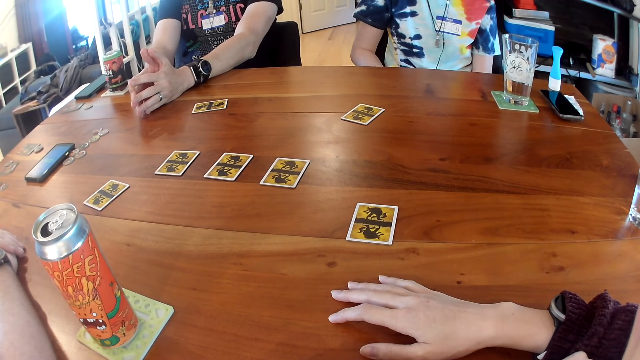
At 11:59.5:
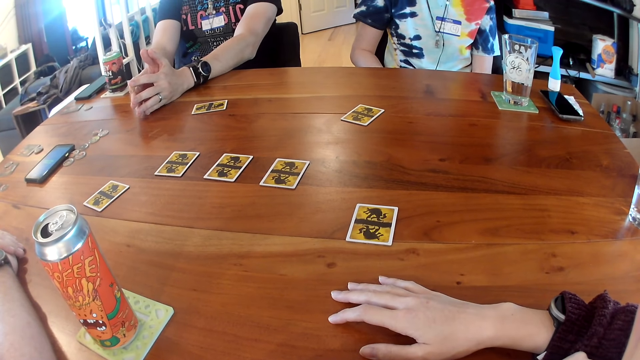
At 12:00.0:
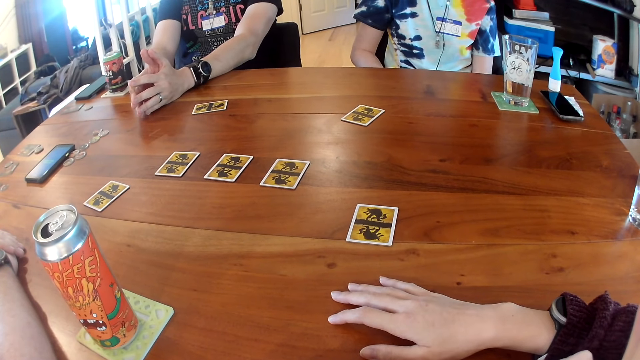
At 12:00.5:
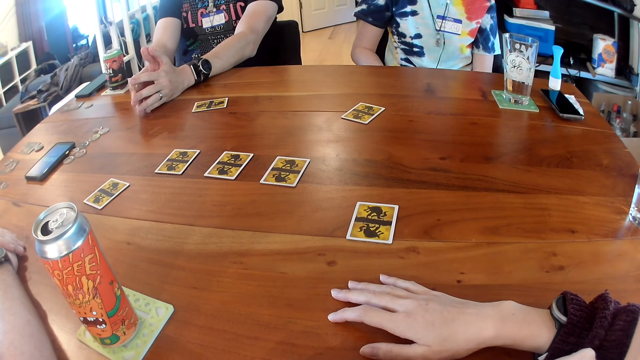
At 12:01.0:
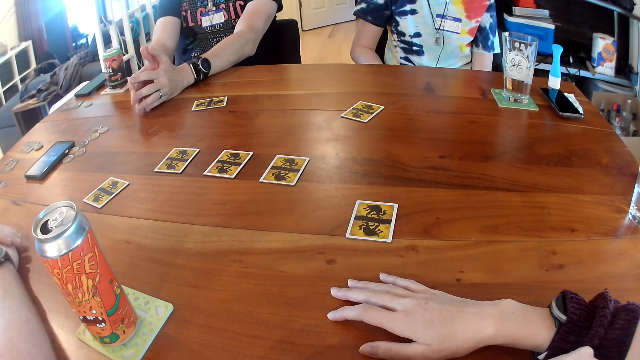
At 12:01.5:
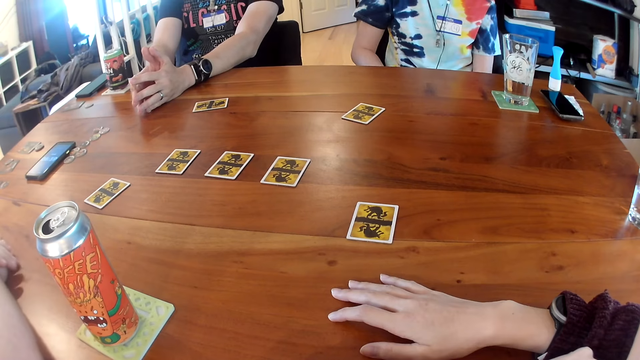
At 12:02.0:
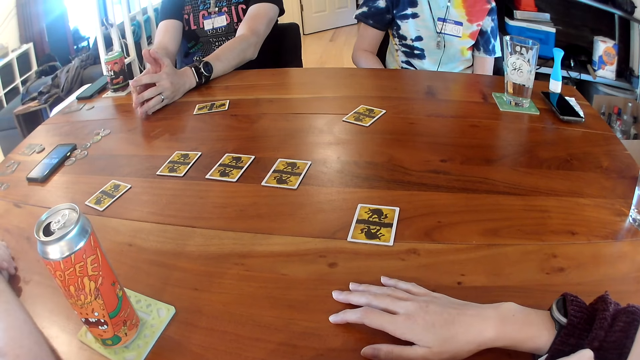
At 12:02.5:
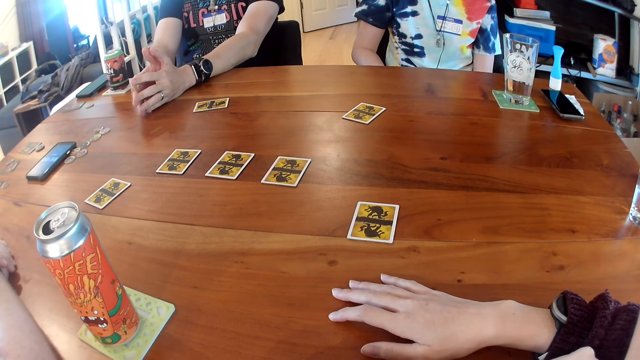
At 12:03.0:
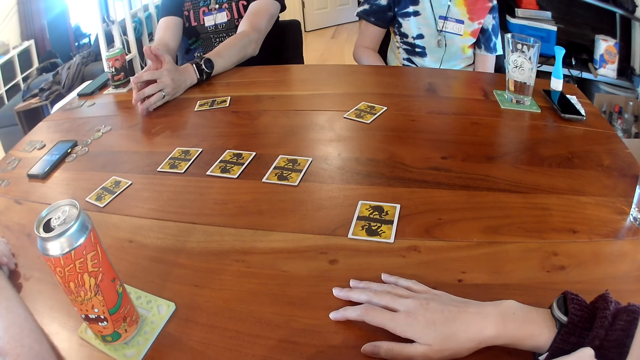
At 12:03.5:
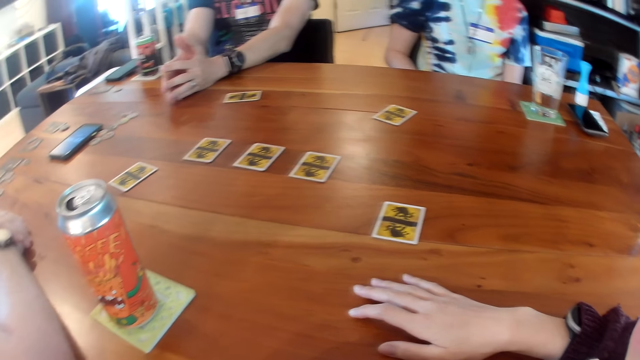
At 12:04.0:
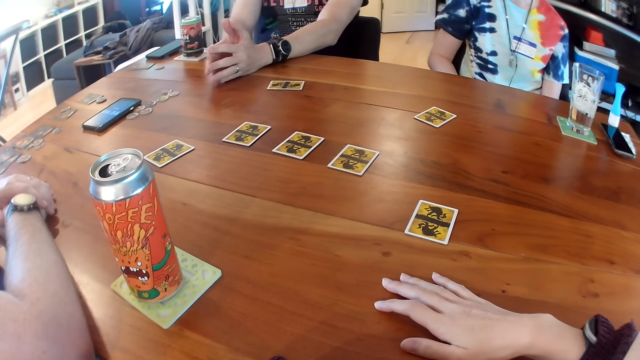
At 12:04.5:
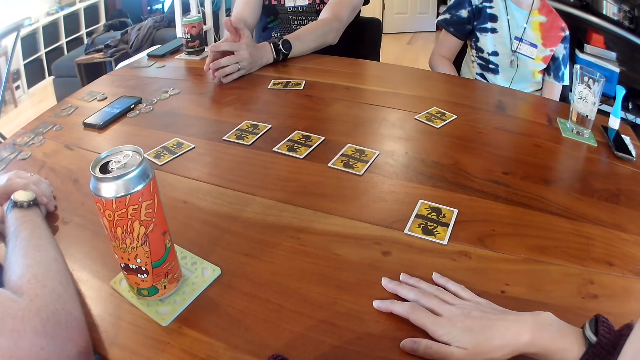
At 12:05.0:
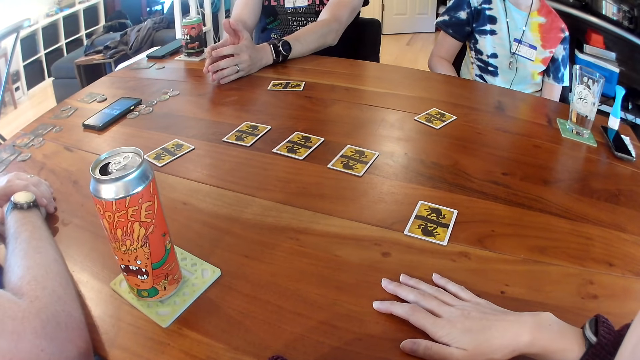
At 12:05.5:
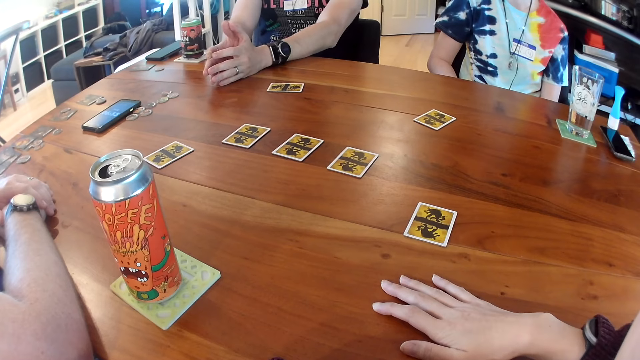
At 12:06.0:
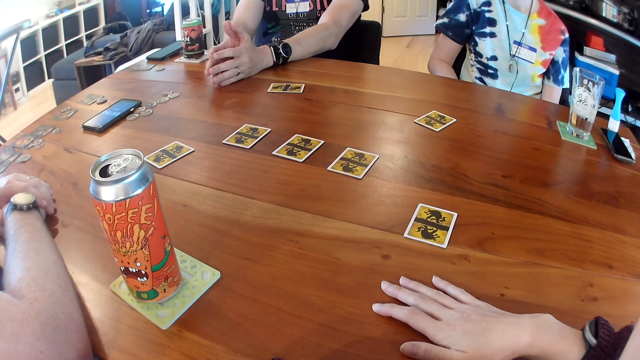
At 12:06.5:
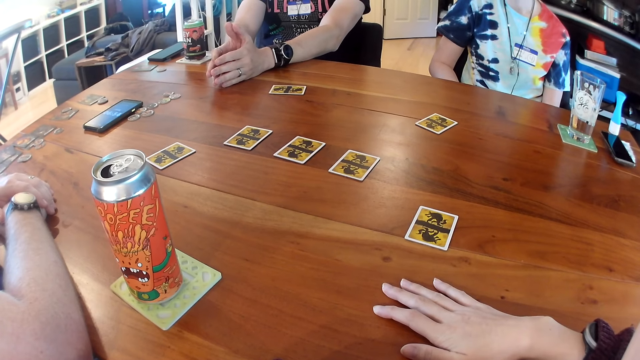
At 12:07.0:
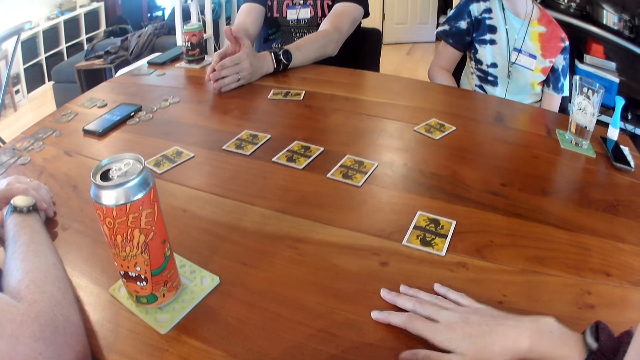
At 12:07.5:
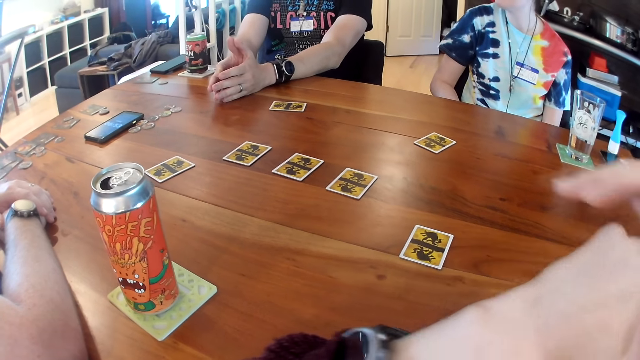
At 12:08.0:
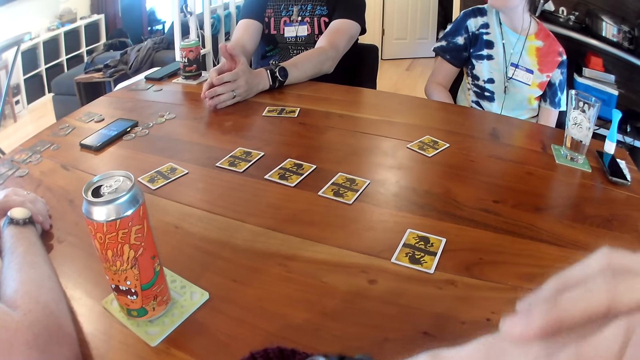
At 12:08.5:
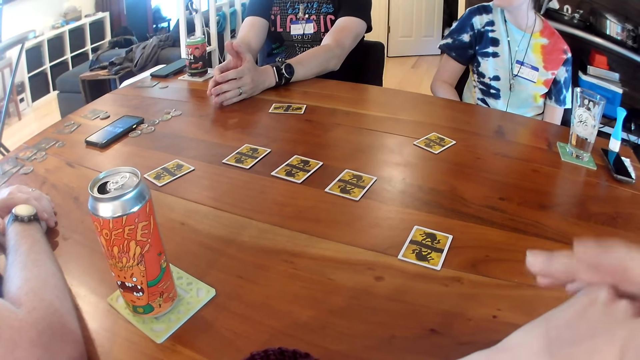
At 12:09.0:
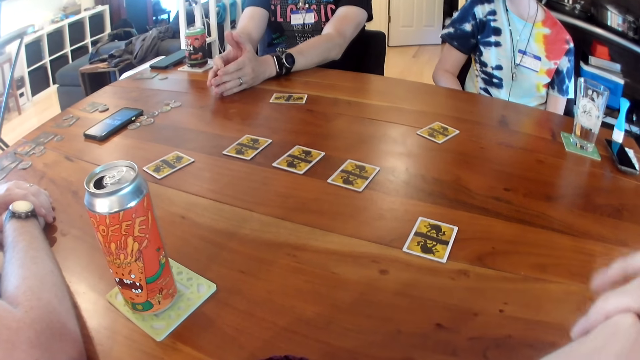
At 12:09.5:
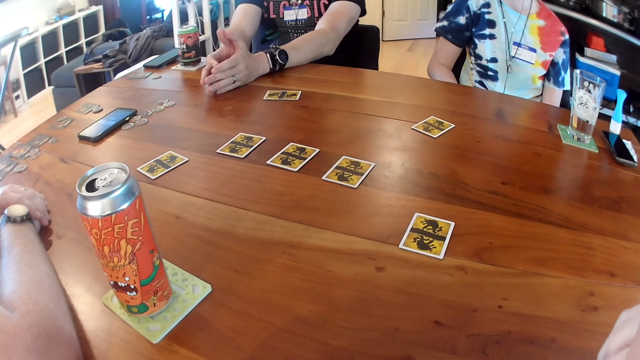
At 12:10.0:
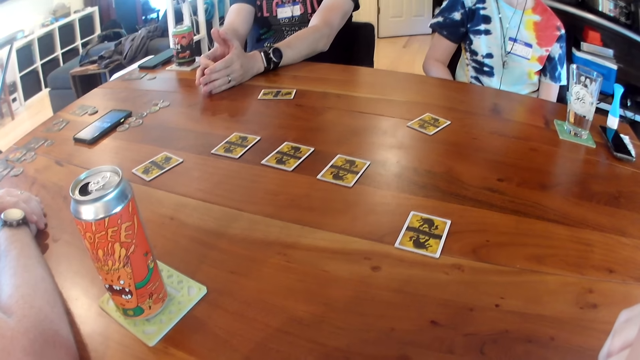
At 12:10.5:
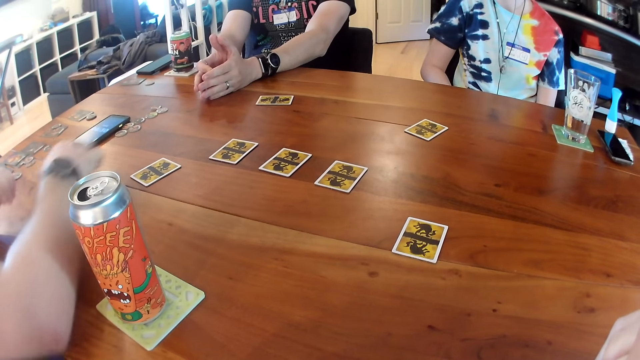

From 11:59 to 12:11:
The man interacts with the people on the table. The camera wearer looks around, raises the hand, and puts the hands together.

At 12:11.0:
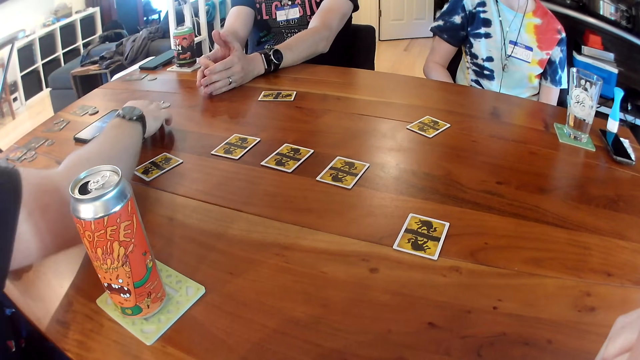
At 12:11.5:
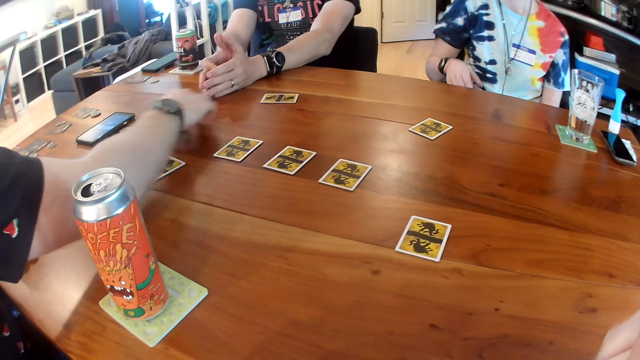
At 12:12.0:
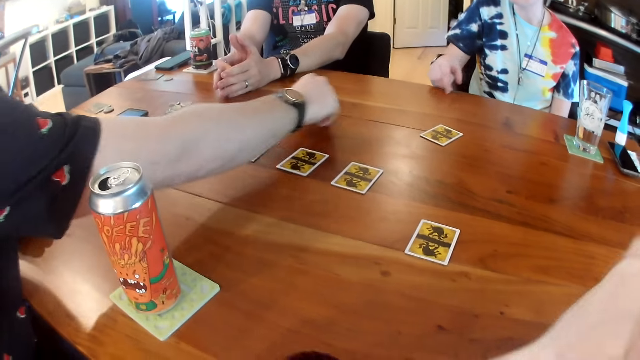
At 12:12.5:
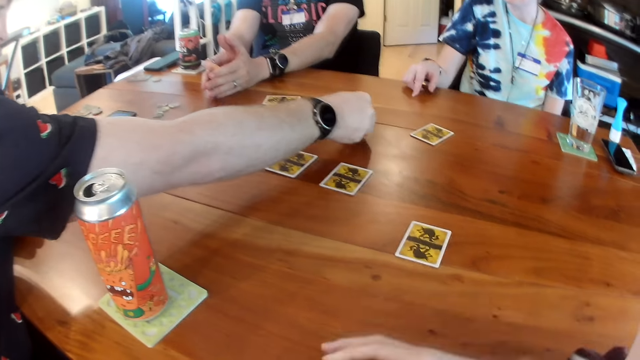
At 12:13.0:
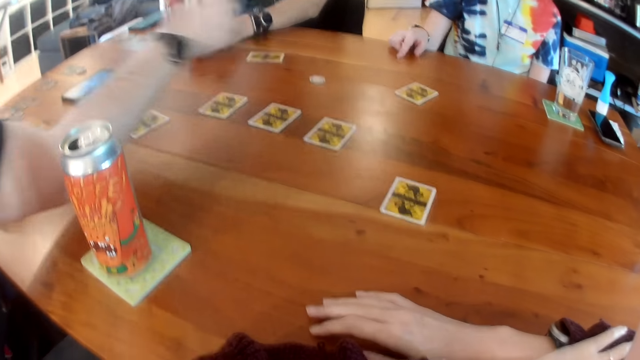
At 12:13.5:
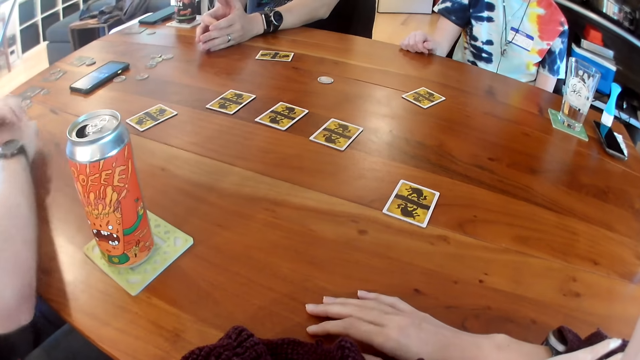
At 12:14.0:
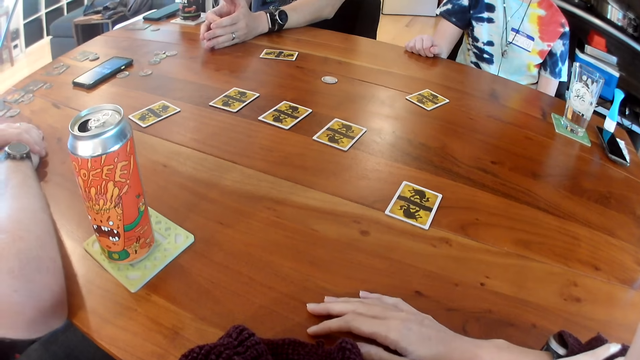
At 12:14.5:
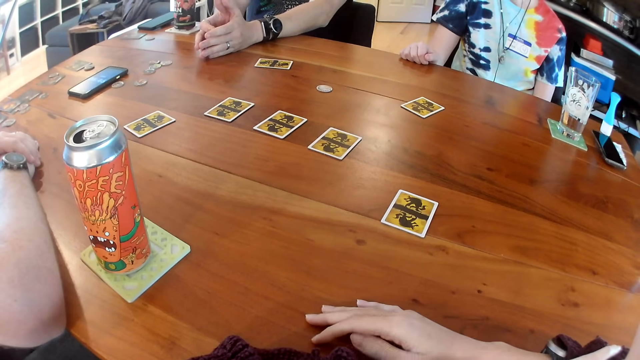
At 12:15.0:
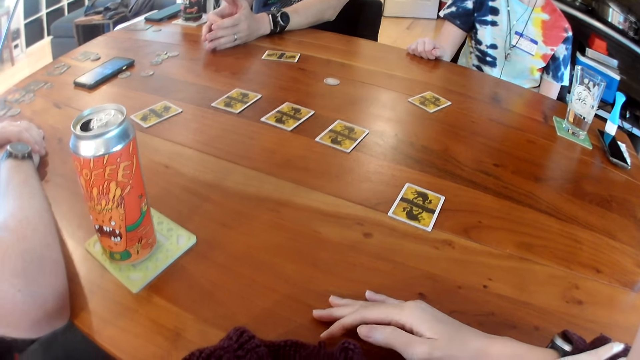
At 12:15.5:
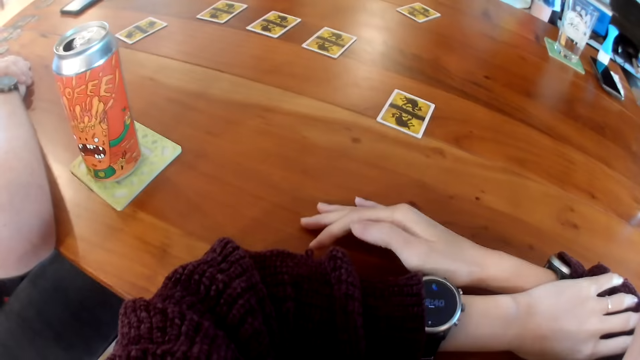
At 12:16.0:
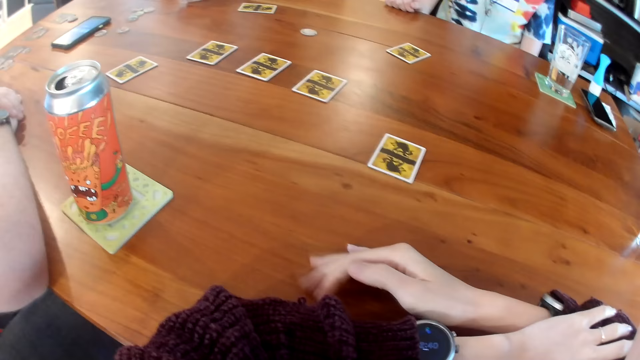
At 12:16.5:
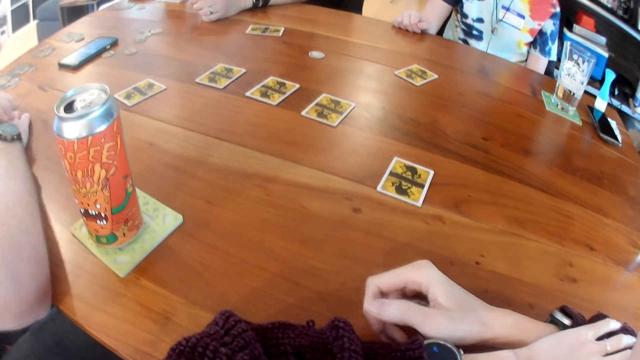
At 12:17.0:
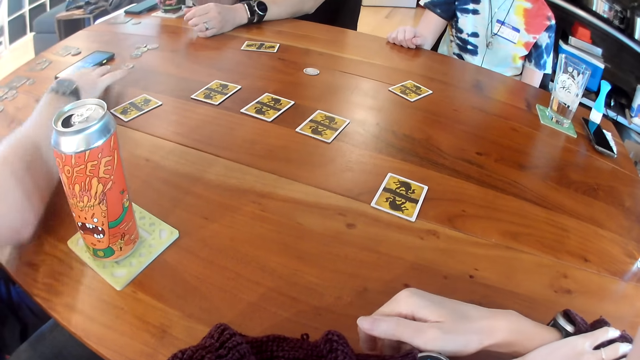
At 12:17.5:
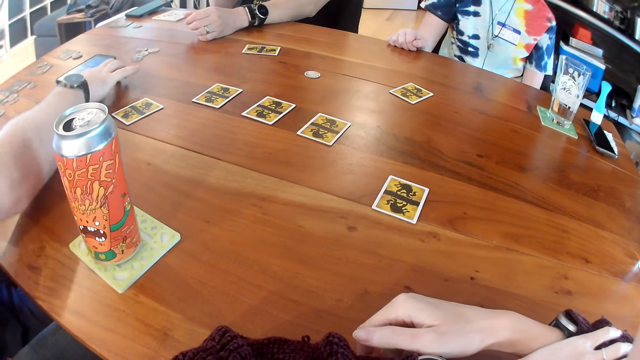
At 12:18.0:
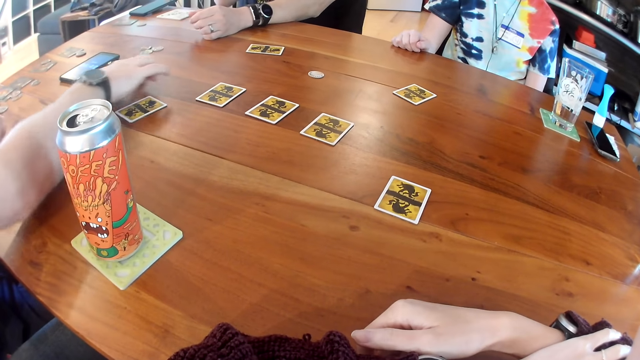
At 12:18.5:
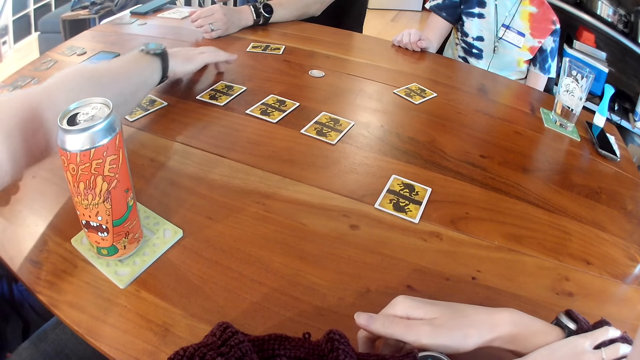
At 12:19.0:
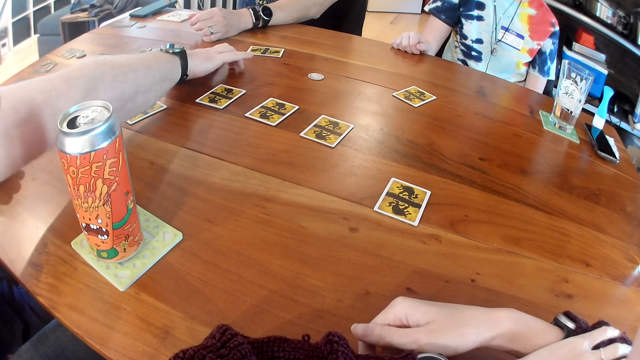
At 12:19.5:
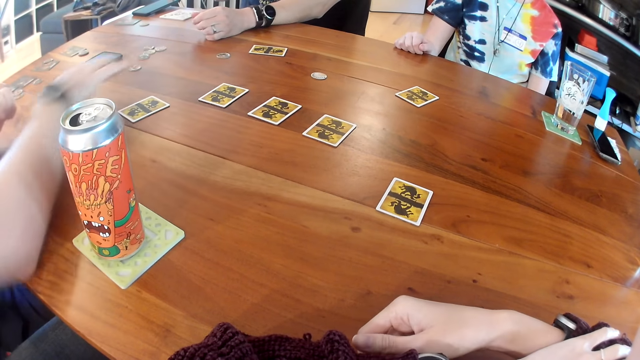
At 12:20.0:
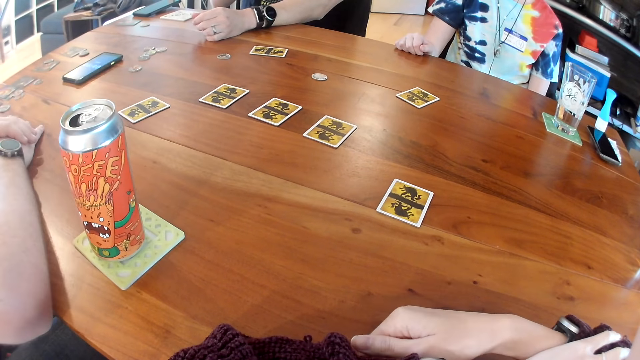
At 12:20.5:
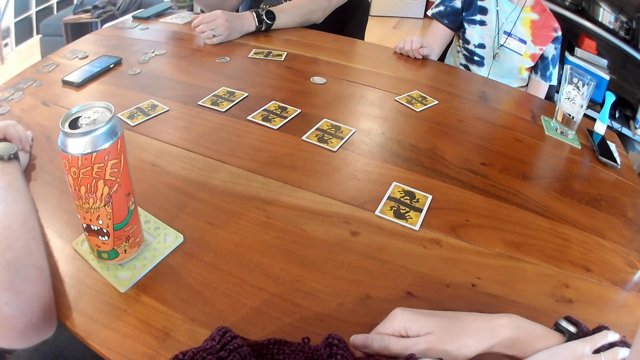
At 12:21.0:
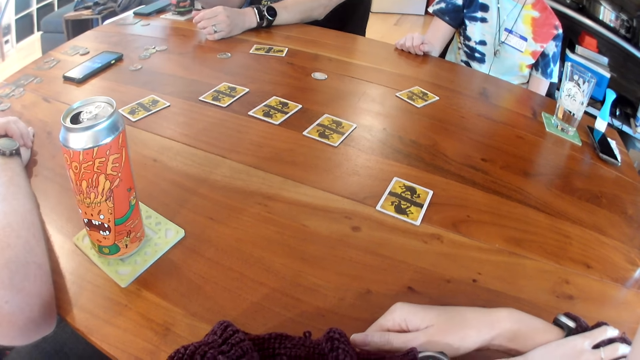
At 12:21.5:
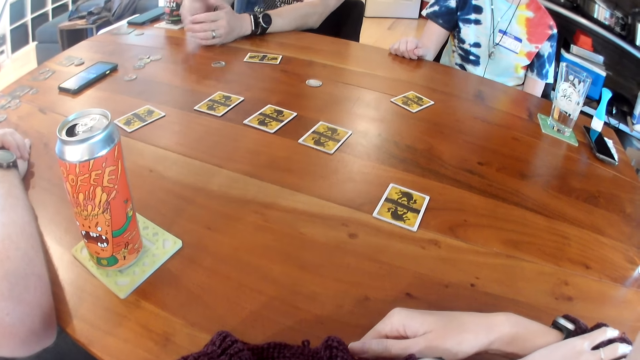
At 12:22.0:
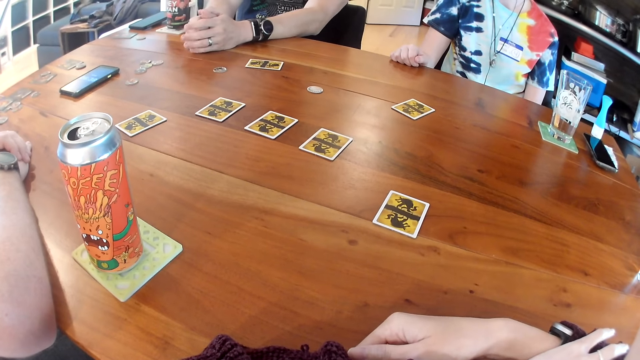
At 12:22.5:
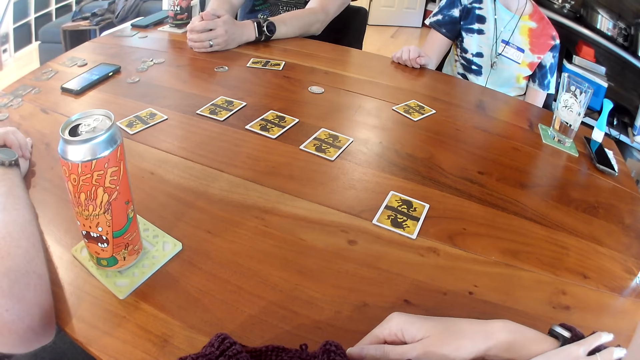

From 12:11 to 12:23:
The man moves a small piece on the table with his right hand. A person plays the card. The camera wearer places her right hand on the table. The man places his two hands on the table. He moves the small piece on the table with his right hand. Another man drops a can on the table with his right hand. The other man returns the drink on the table.
